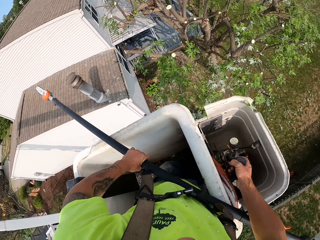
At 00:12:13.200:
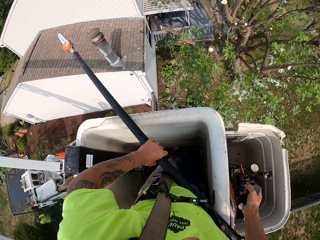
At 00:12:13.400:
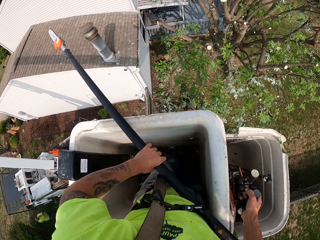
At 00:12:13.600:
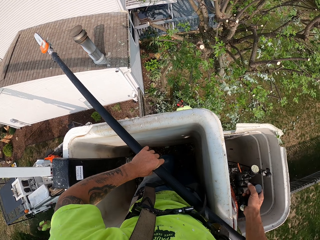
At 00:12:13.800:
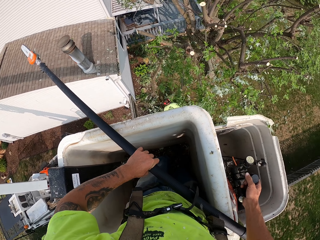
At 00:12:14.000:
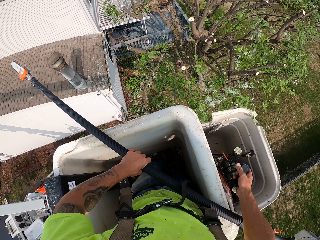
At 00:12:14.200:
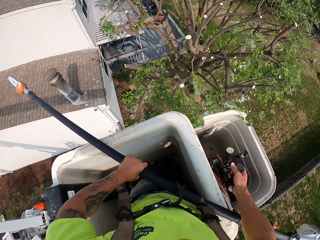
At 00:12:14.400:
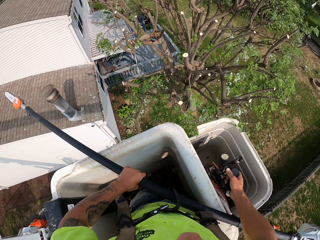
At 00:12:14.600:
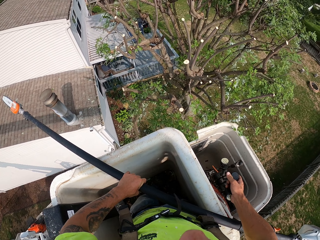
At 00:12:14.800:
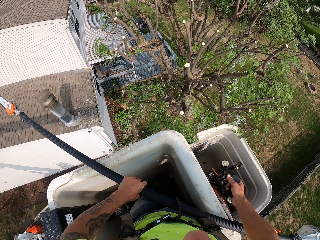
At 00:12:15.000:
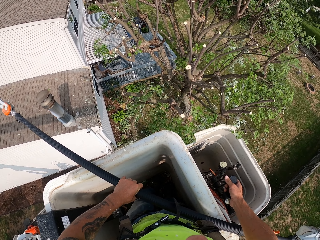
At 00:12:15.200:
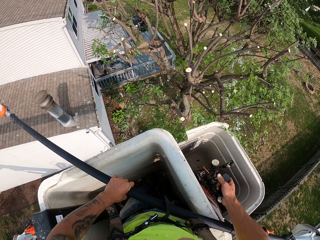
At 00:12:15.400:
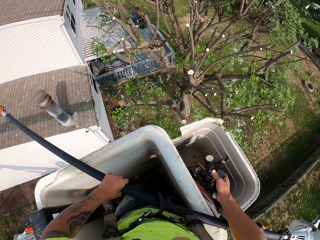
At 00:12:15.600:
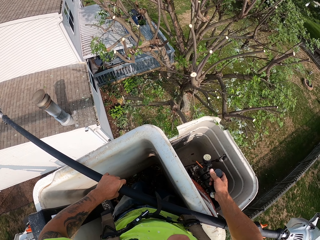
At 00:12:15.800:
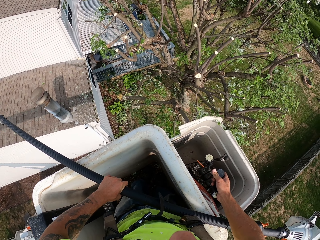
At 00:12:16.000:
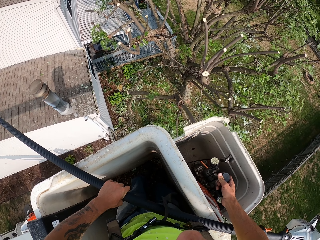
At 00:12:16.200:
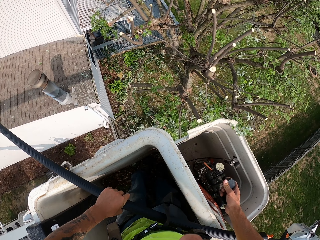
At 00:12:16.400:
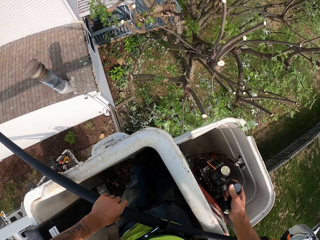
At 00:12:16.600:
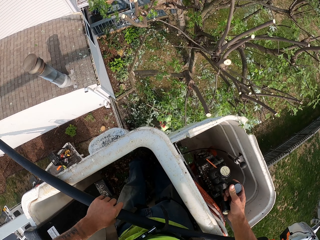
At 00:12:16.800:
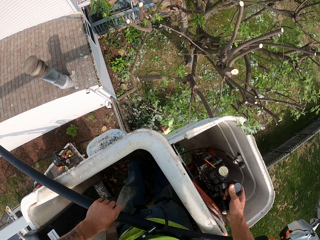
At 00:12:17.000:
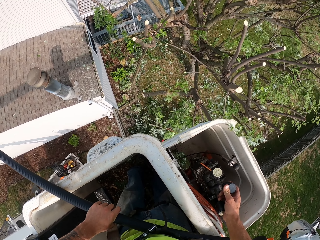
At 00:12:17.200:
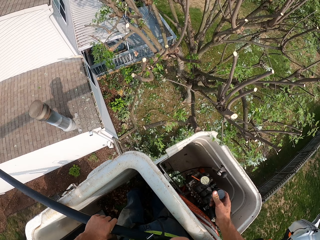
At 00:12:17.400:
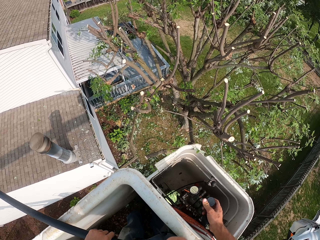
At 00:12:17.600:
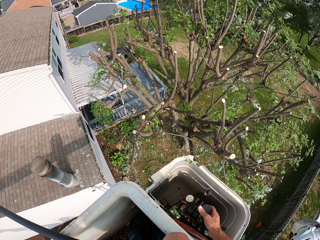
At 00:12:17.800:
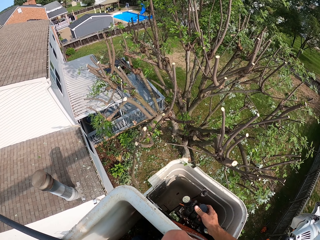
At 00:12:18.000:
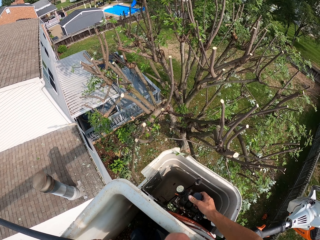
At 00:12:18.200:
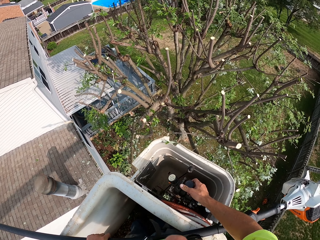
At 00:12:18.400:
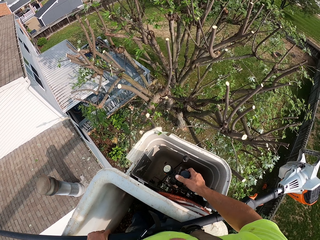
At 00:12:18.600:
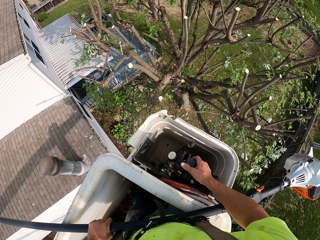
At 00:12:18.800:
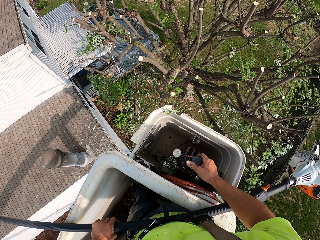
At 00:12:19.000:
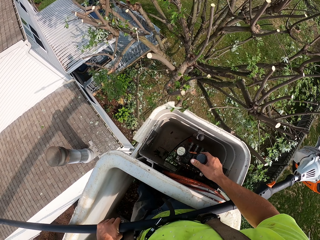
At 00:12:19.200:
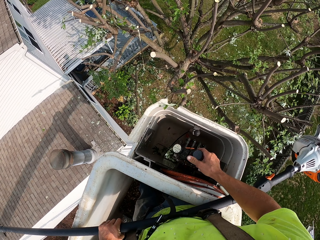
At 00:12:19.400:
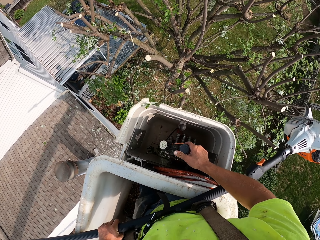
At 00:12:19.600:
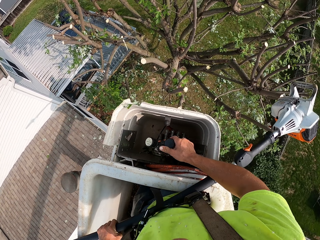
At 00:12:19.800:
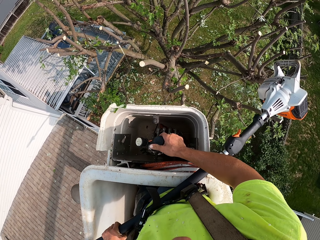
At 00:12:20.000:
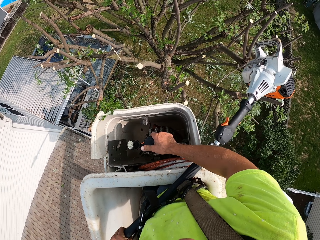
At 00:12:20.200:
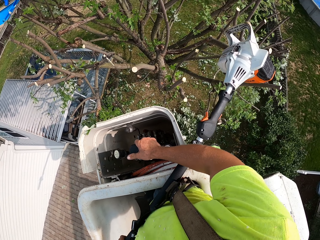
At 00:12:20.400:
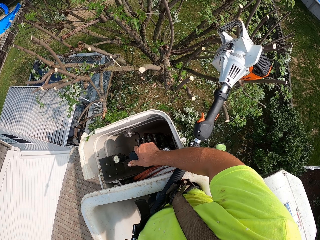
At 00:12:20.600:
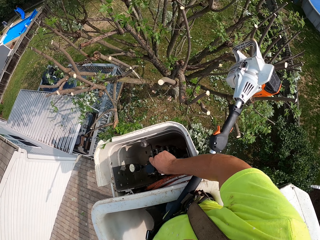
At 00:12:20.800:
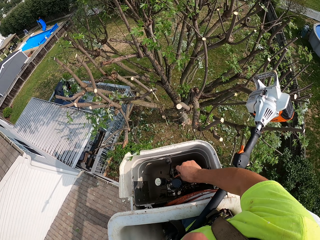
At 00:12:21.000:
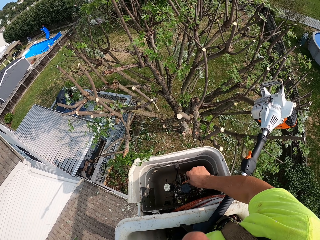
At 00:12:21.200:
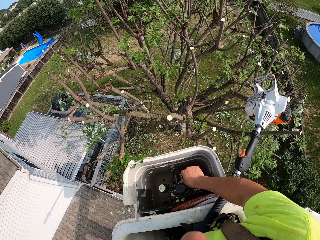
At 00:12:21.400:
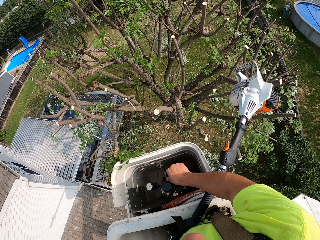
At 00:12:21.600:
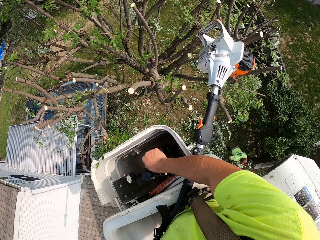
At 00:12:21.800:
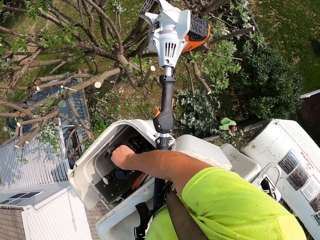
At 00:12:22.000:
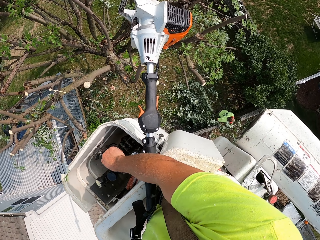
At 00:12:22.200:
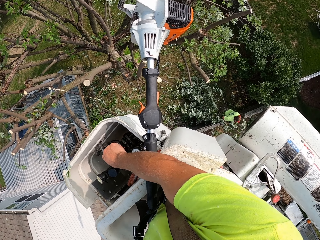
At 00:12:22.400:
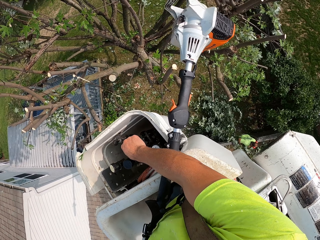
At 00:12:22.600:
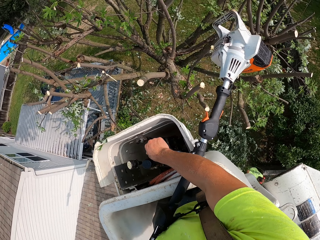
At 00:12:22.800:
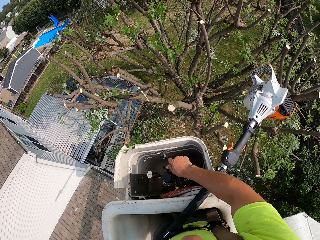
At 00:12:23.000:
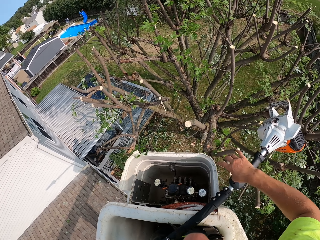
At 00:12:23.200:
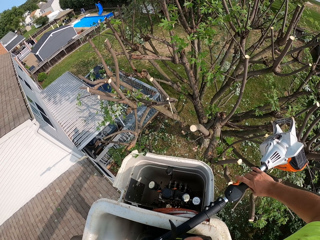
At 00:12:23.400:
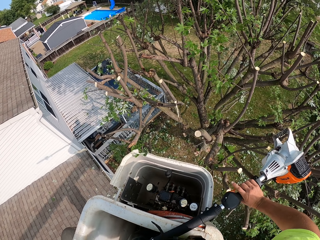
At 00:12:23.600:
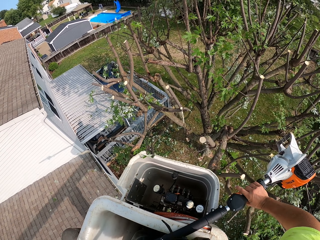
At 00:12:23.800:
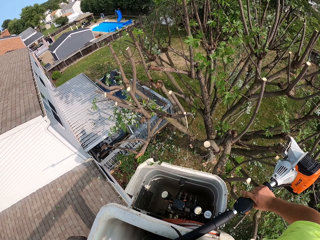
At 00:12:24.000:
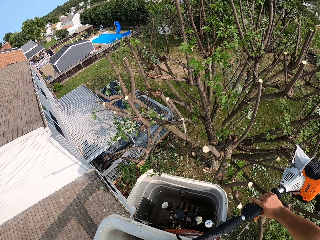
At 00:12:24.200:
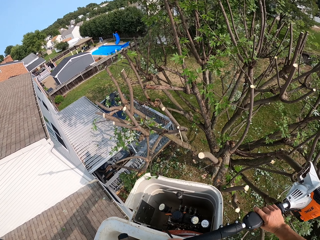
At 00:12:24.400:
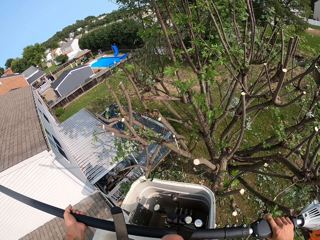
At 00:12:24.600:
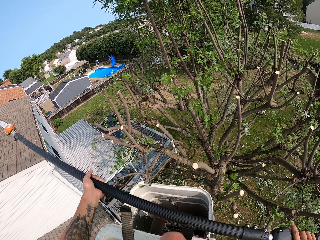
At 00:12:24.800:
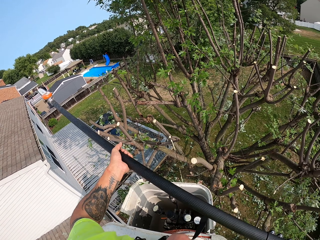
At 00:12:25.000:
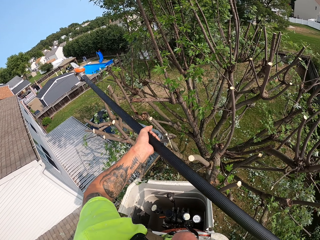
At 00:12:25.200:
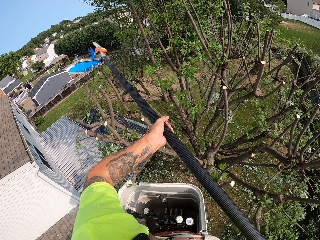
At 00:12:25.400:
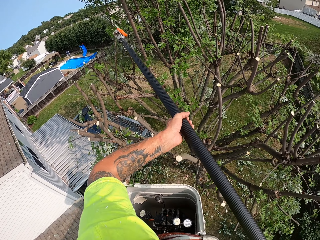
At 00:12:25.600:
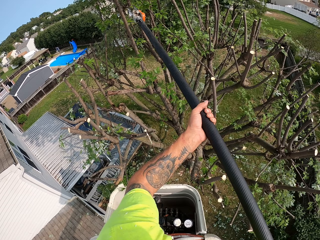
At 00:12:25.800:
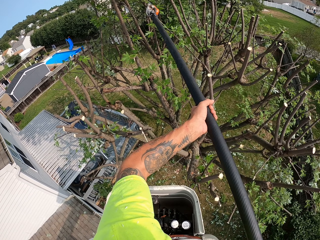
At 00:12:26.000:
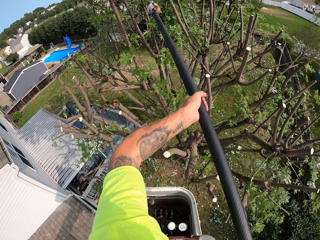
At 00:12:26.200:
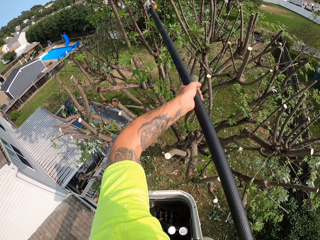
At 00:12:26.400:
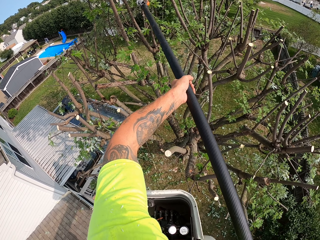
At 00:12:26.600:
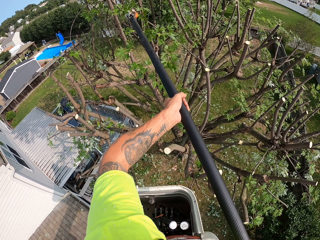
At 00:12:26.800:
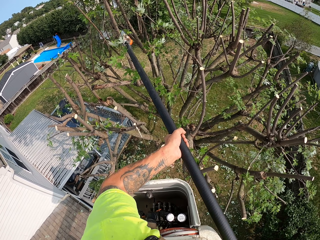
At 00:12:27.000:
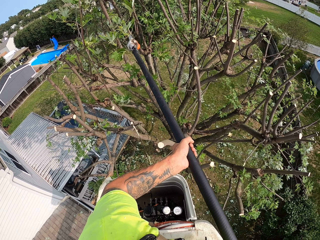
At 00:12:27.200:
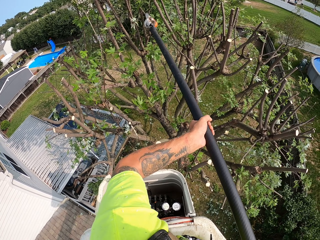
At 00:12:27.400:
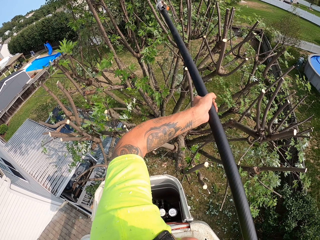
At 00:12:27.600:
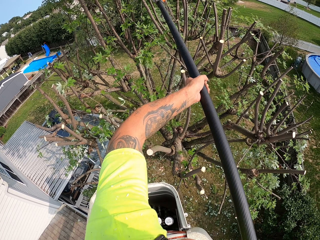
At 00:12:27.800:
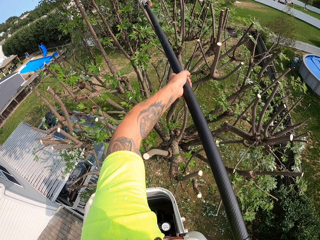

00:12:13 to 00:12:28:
The camera wearer holds the pole saw or cutting saw rod with both hands. They prune the tree with the pole saw in both hands.

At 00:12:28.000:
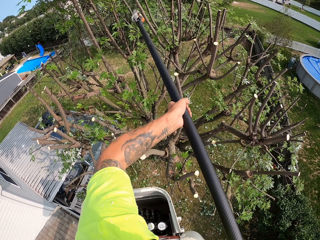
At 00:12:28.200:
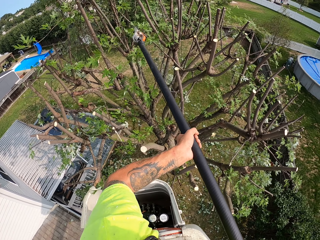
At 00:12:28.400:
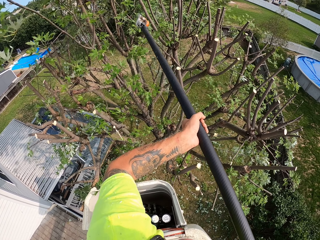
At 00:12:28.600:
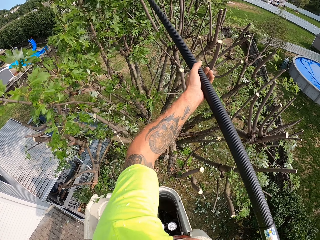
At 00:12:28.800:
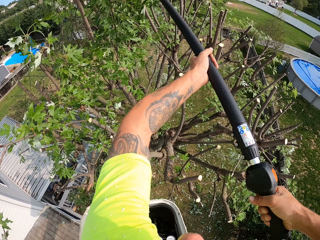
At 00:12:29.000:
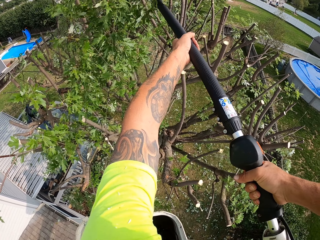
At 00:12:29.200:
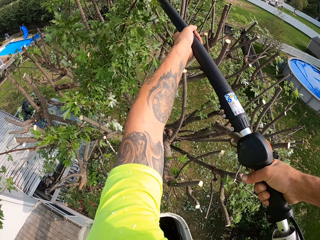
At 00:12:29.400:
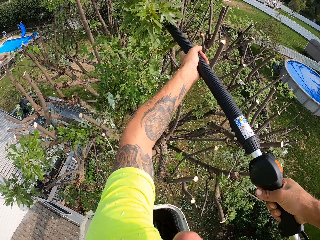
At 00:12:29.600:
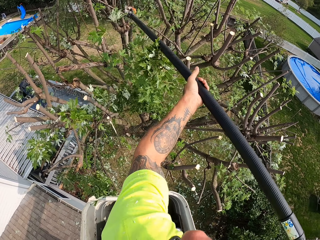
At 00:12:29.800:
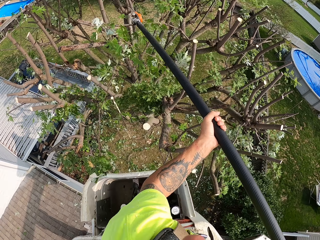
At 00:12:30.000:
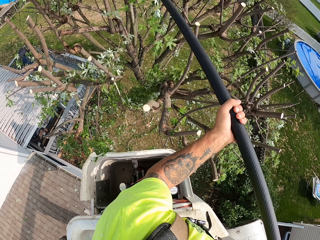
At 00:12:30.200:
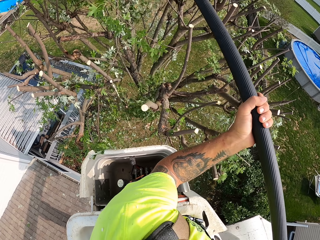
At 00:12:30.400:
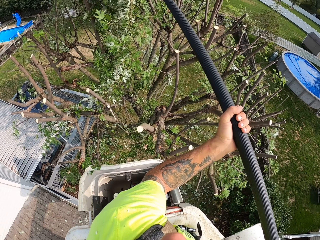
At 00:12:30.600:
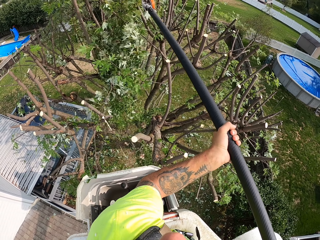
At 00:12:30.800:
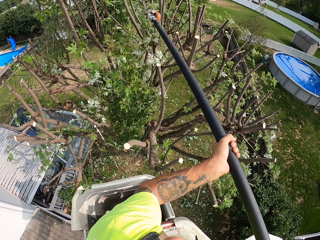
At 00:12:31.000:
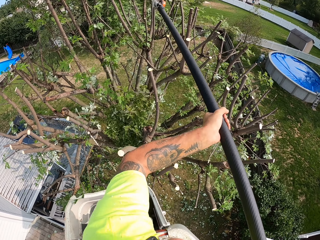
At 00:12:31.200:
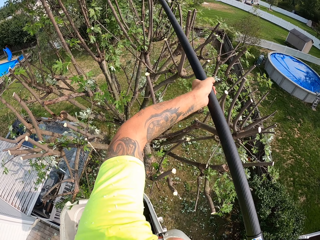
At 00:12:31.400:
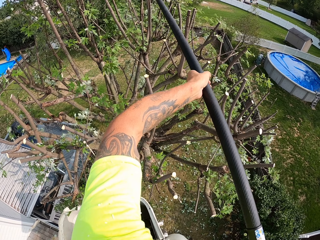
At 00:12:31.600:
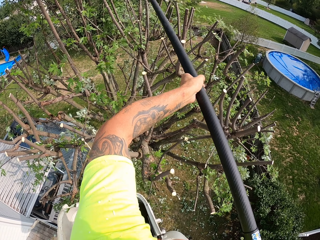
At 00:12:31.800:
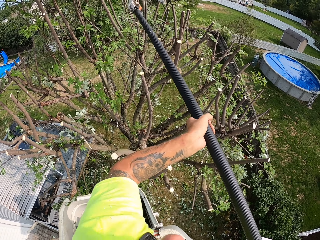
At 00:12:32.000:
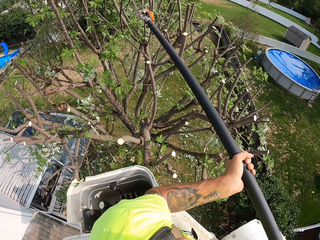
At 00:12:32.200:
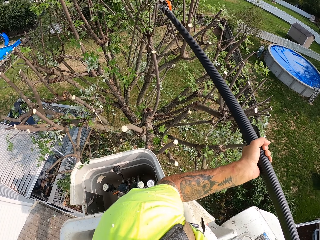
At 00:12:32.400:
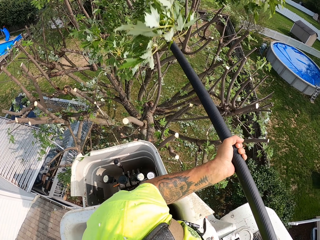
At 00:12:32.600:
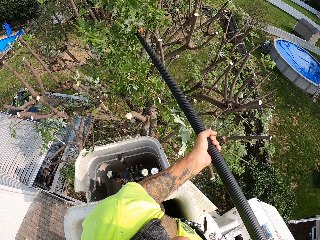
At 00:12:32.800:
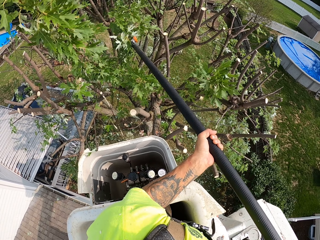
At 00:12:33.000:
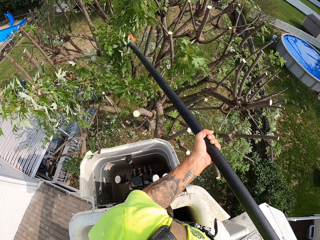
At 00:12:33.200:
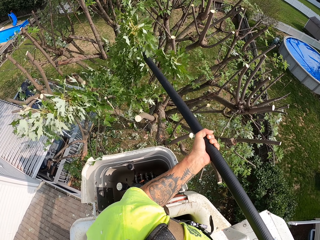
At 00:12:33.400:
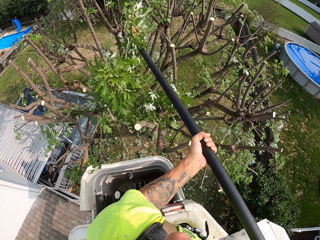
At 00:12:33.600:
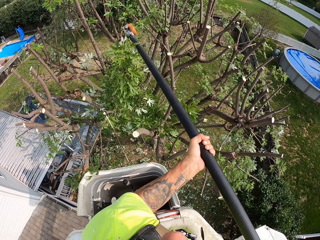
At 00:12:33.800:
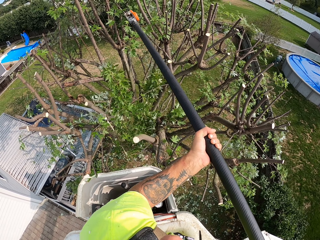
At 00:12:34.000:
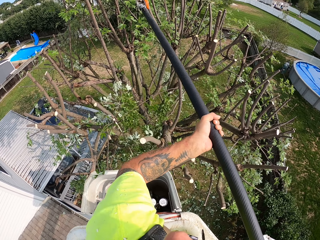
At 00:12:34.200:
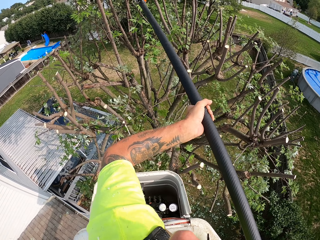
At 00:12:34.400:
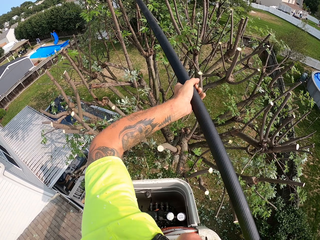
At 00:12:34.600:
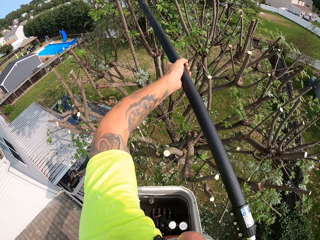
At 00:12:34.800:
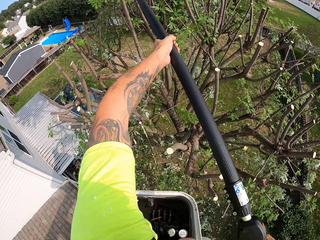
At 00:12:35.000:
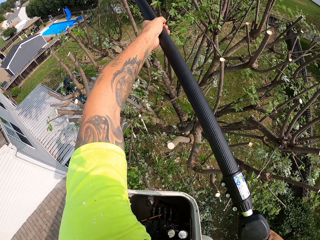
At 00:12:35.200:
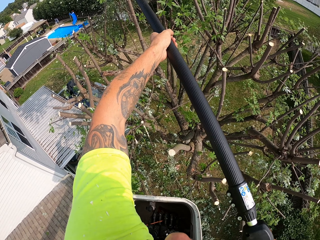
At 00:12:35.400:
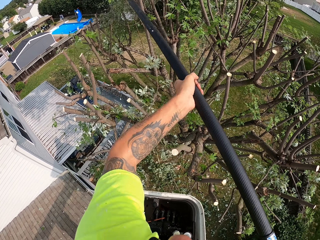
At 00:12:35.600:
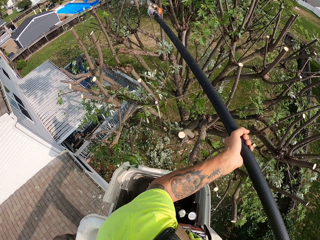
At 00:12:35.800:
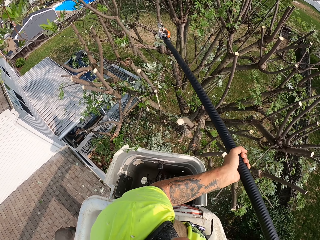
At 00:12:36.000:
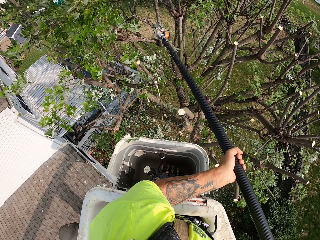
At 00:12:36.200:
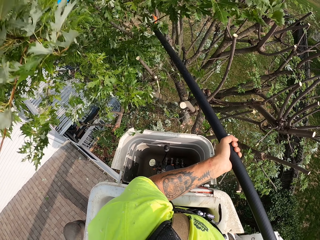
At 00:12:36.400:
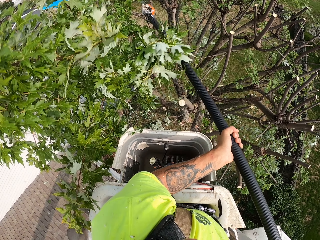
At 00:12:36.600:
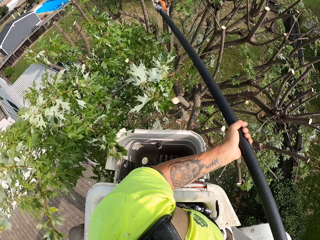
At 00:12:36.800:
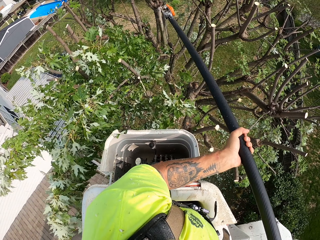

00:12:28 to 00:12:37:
The camera wearer cuts the tree branches with the cutting saw.
